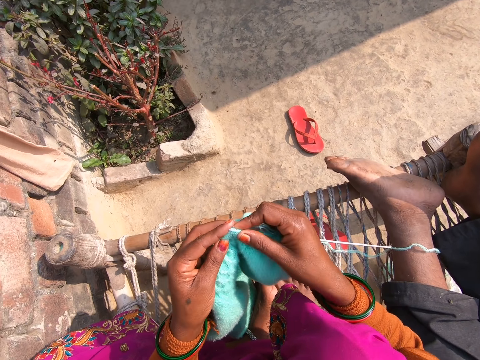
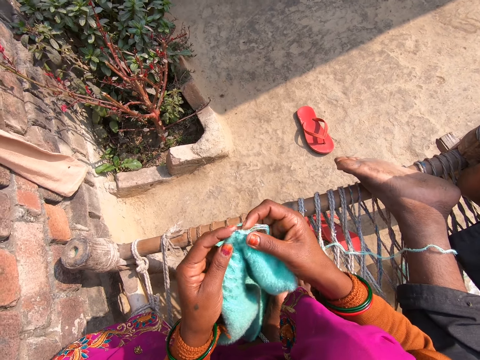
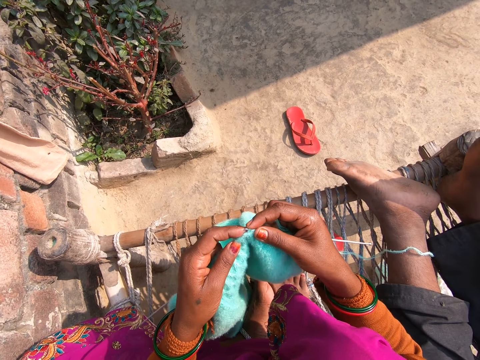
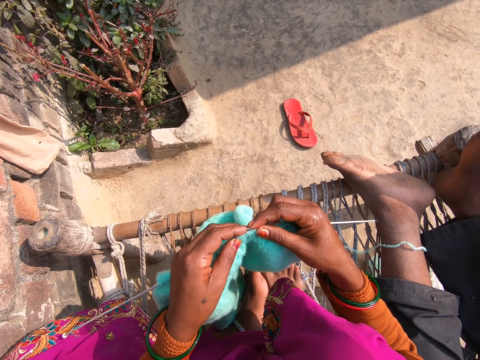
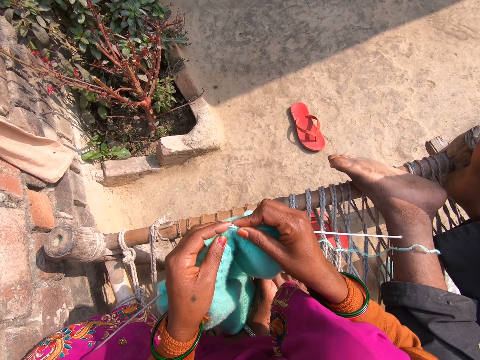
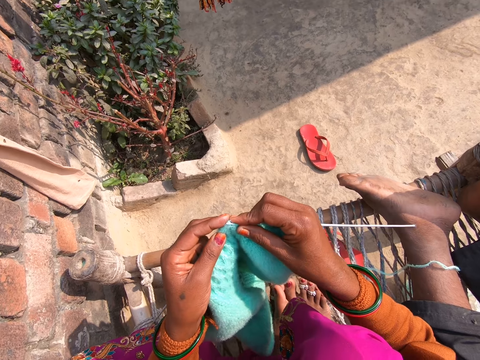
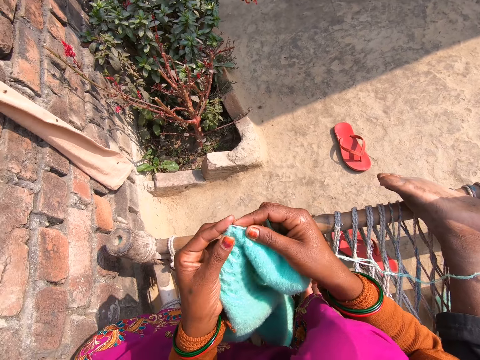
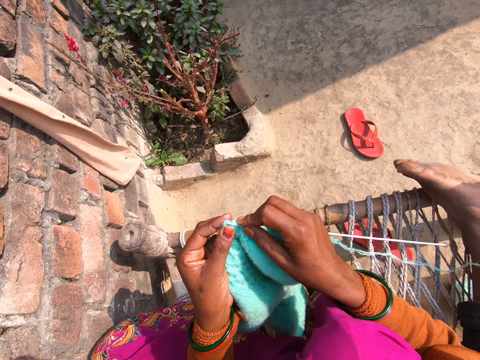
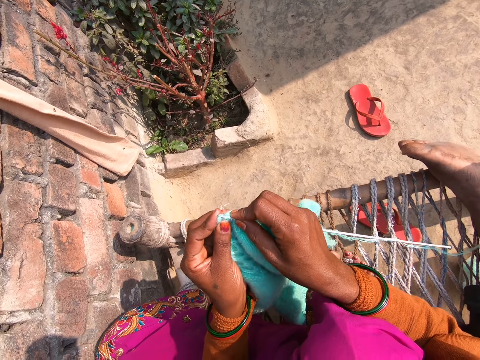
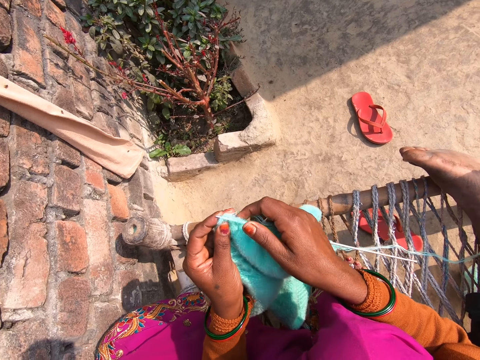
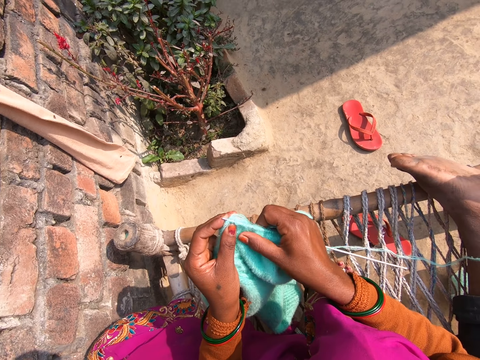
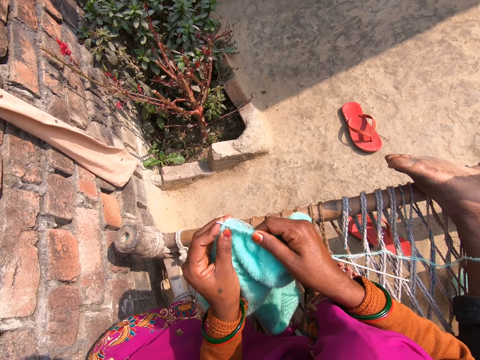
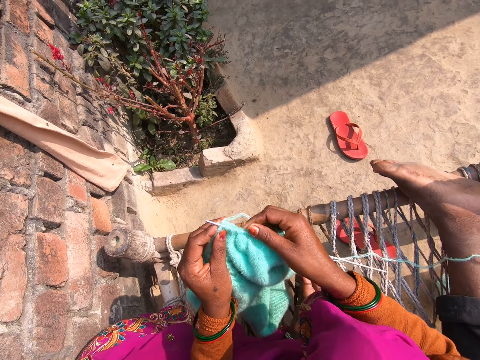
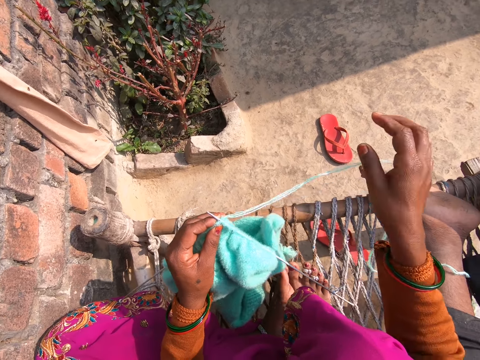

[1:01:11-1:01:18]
The camera wearer knits a piece of cloth.

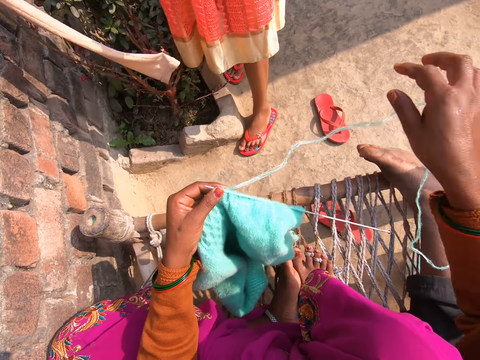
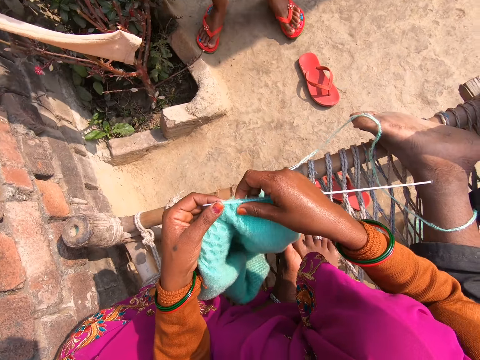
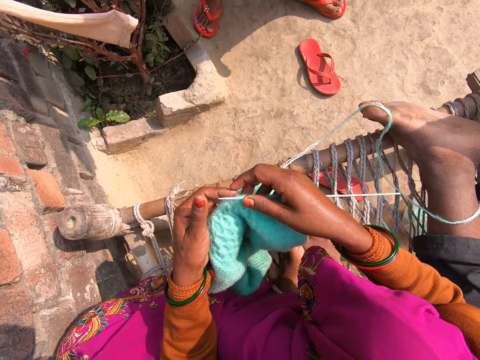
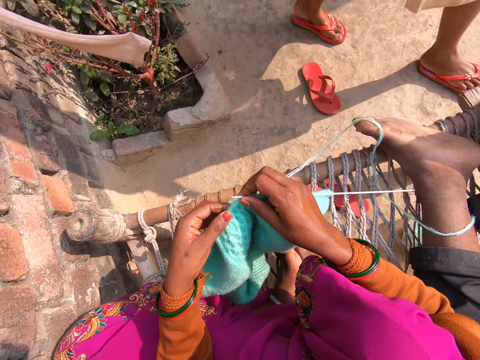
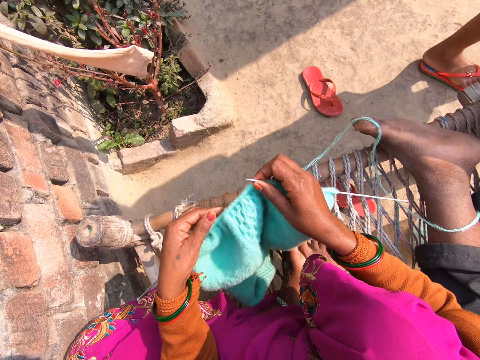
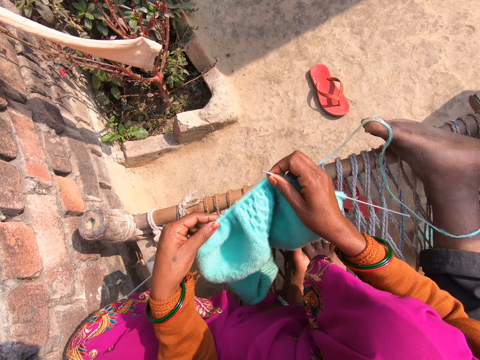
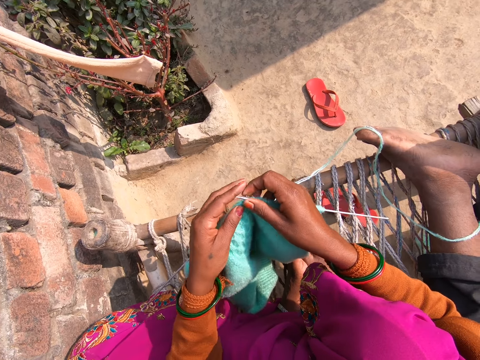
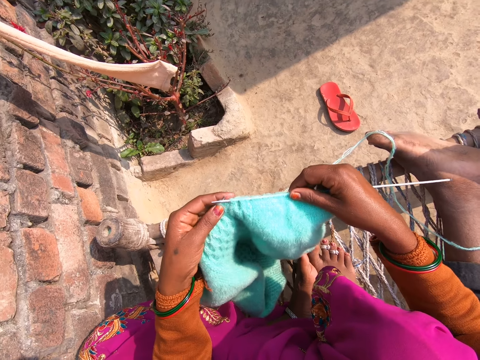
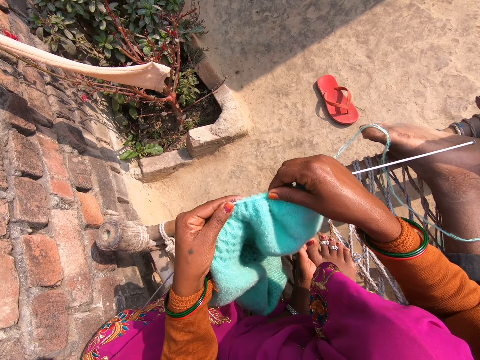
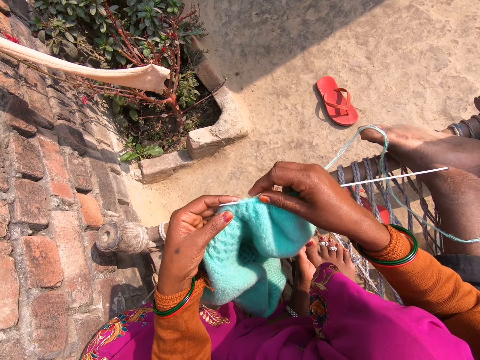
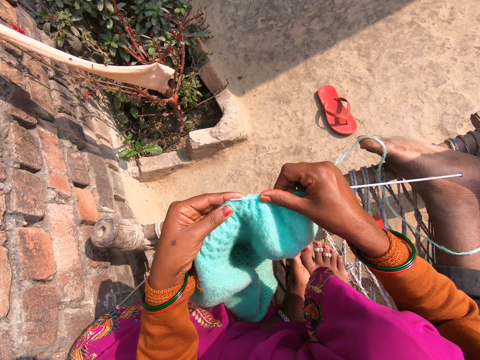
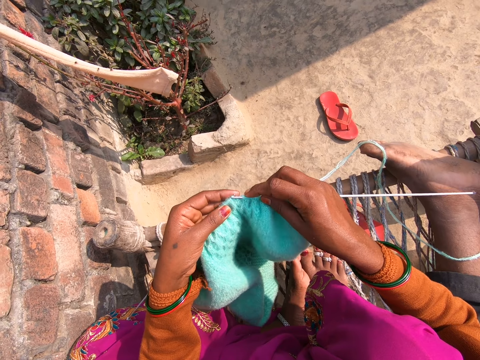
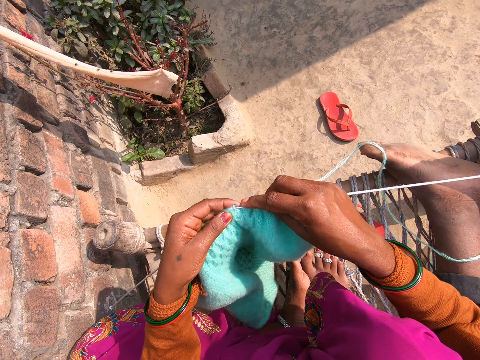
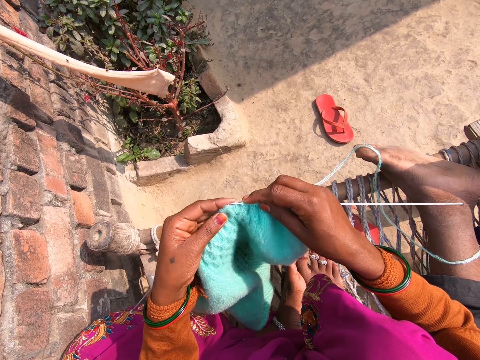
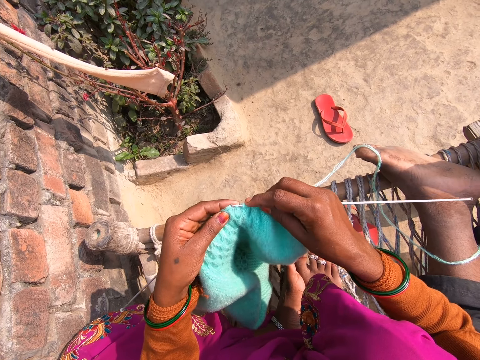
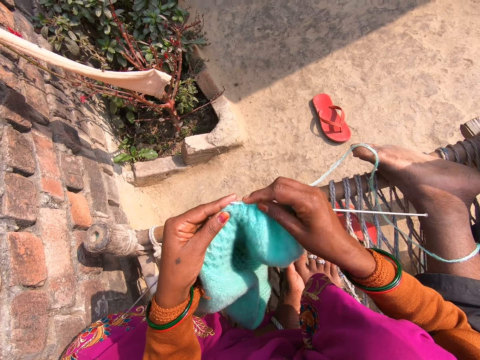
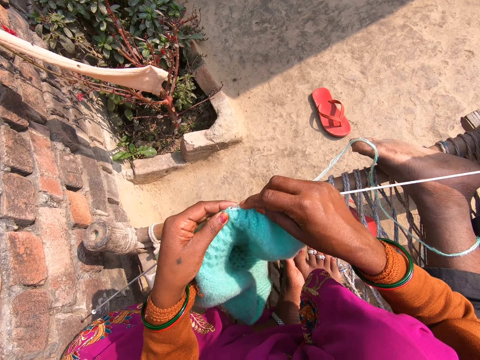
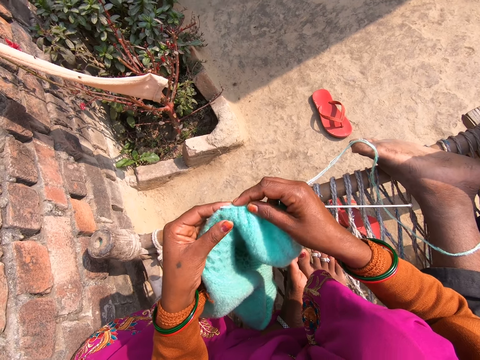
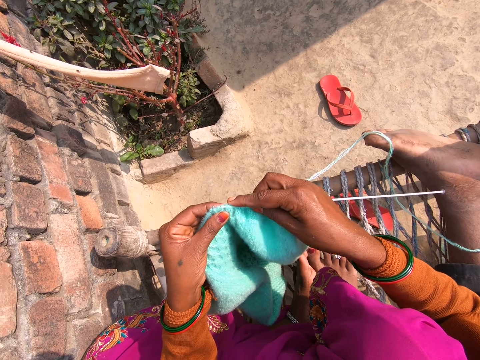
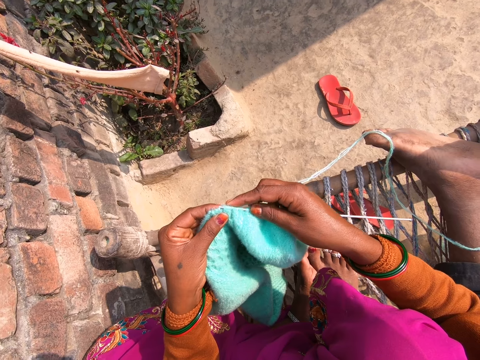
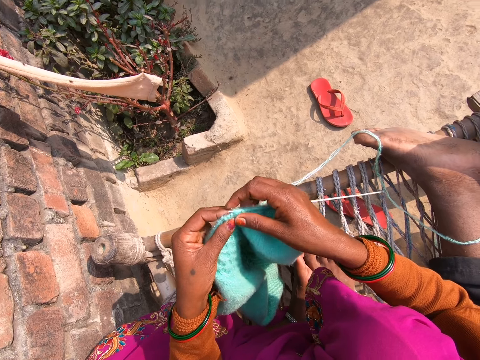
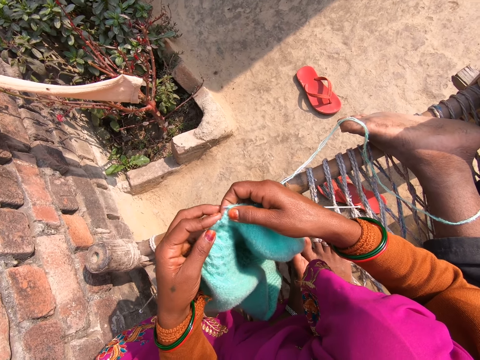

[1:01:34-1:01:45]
The camera wearer adjusts the fabric. They knit the fabric with wool and knitting pins.

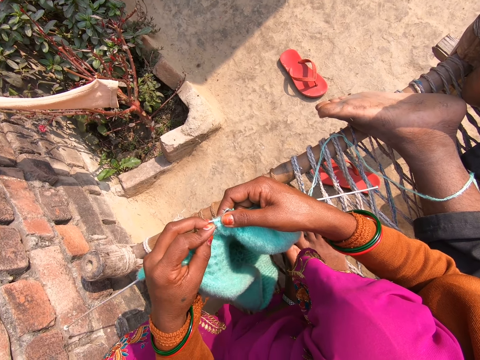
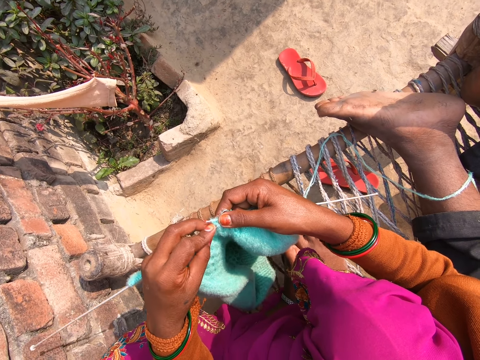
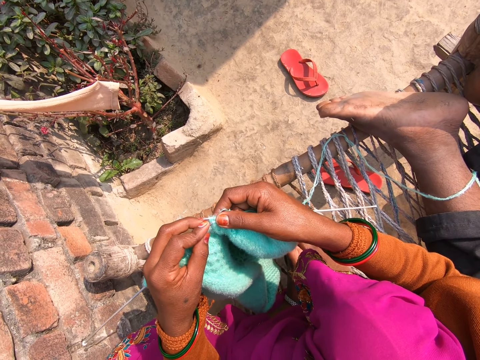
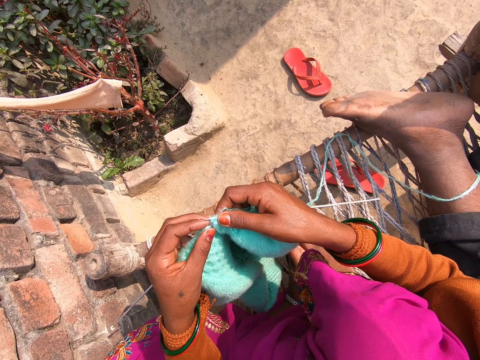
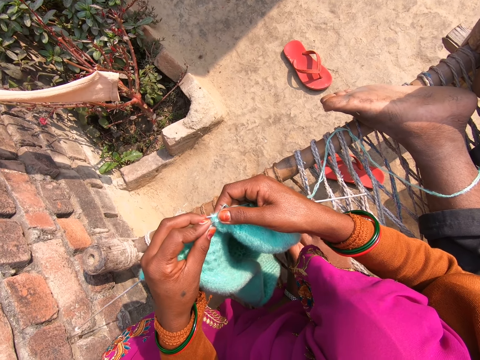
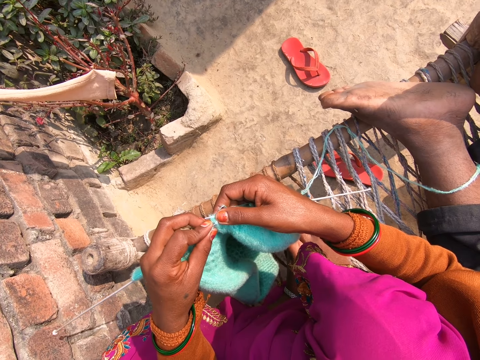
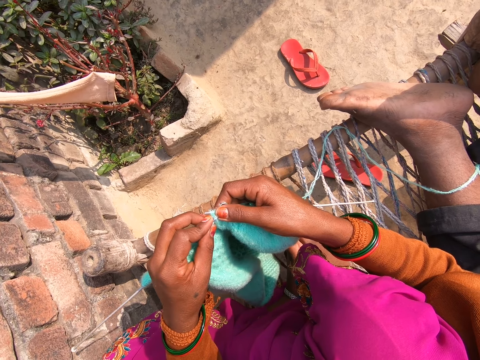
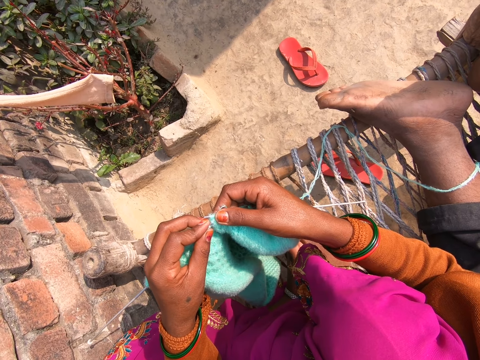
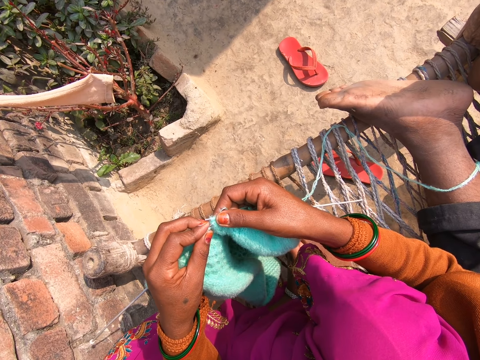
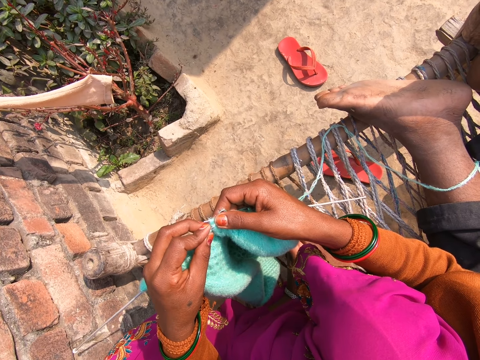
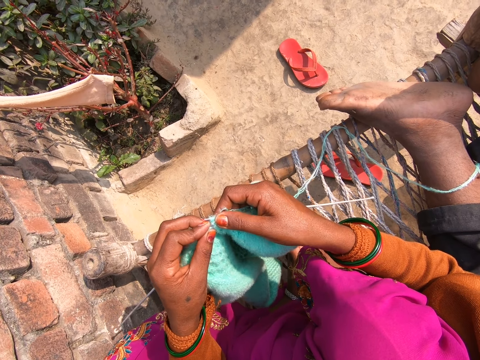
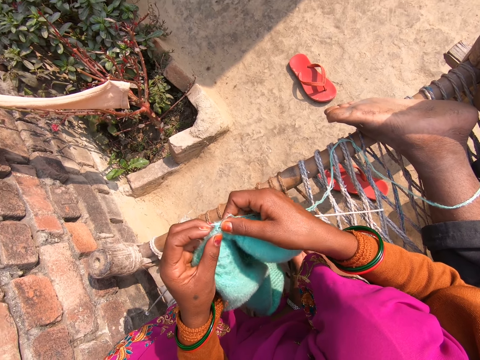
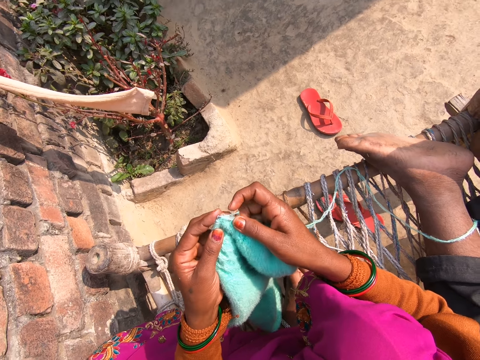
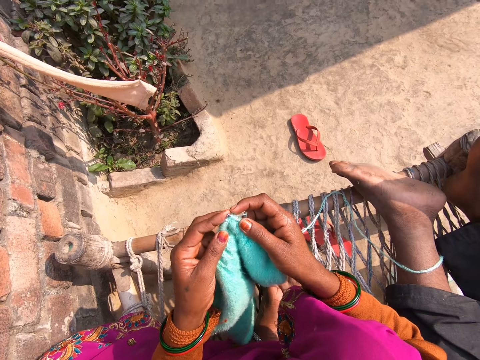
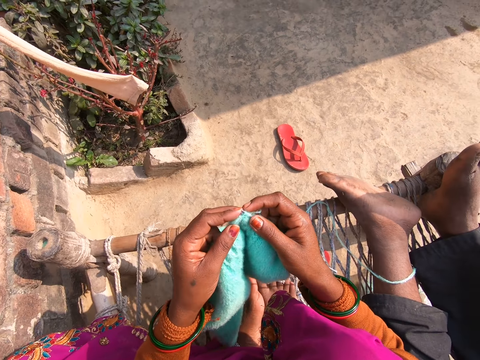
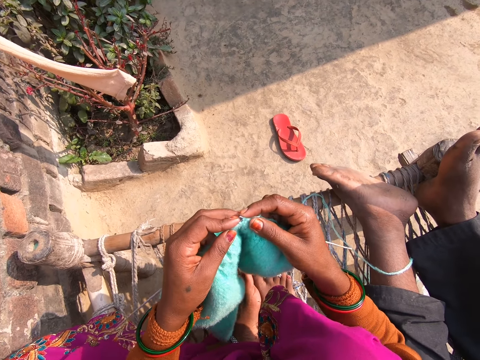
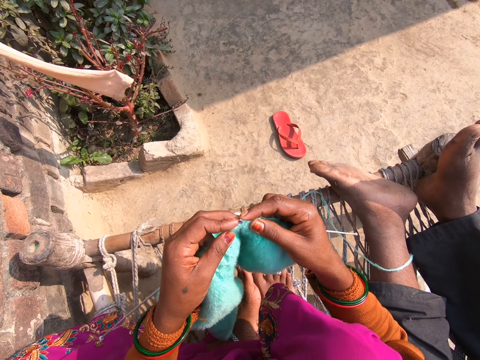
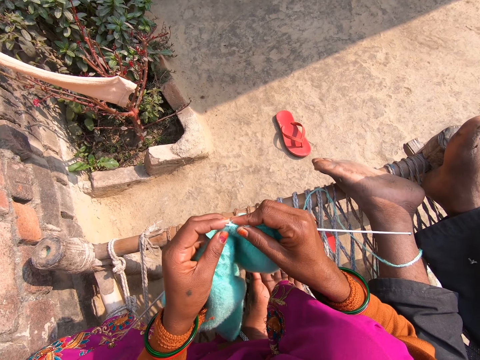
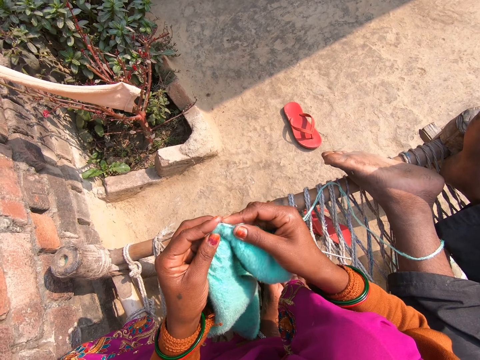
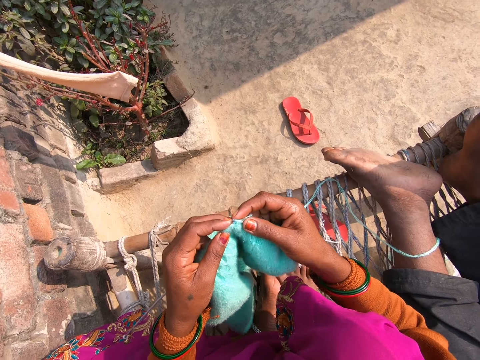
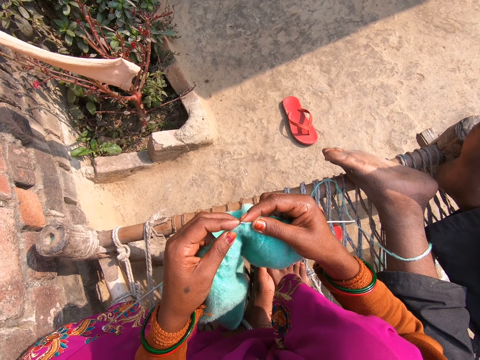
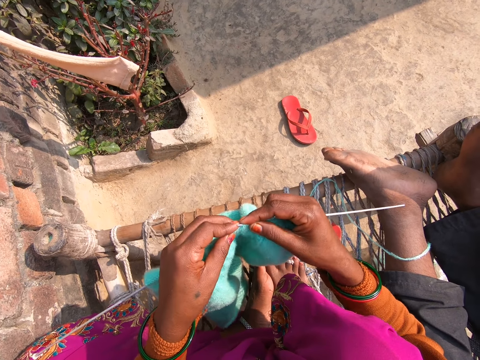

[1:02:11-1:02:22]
The camera wearer knits the sweater. They knit the sweater again.
